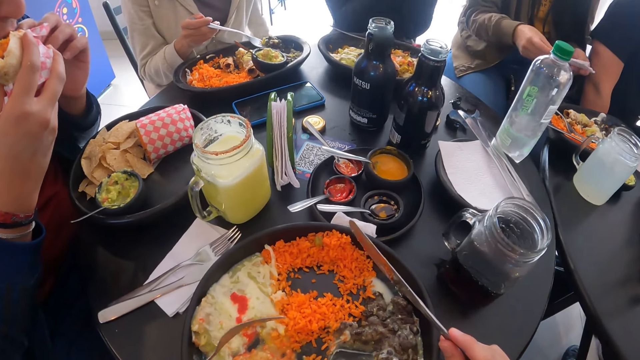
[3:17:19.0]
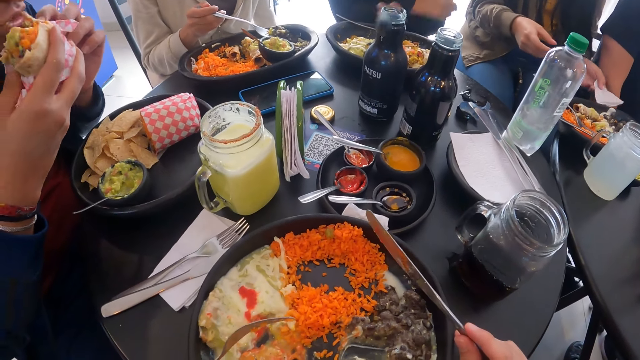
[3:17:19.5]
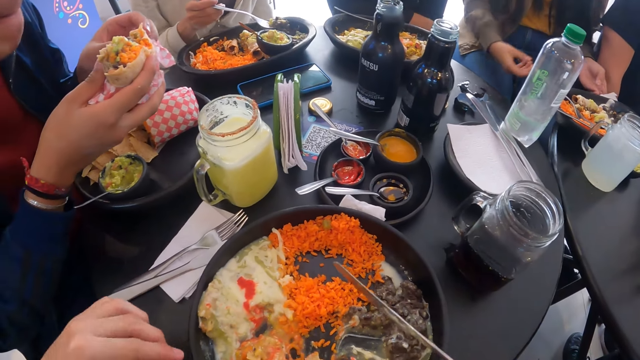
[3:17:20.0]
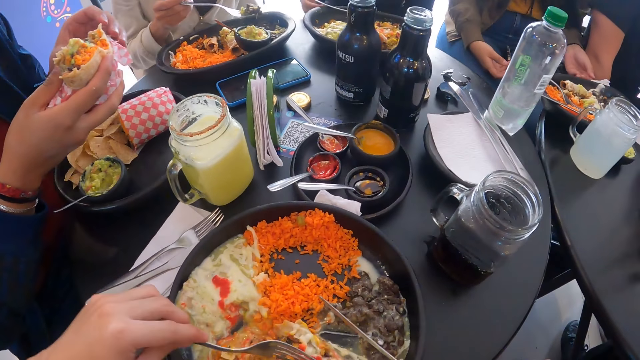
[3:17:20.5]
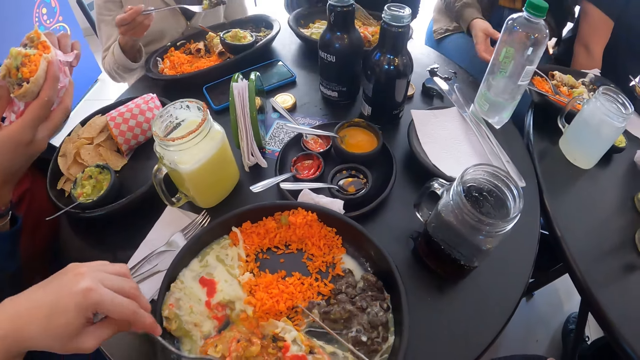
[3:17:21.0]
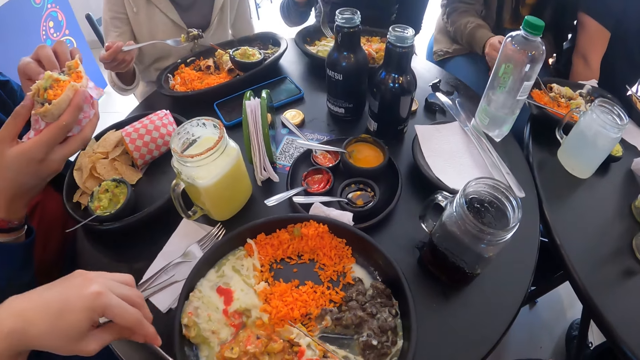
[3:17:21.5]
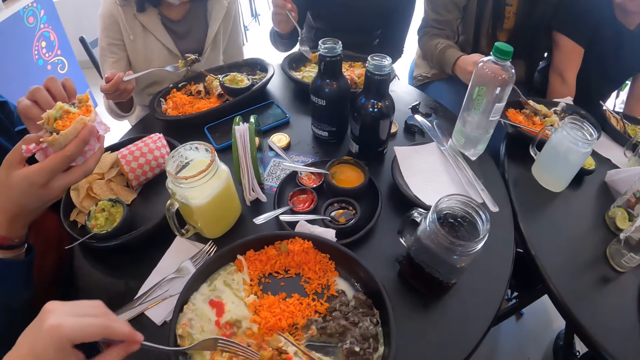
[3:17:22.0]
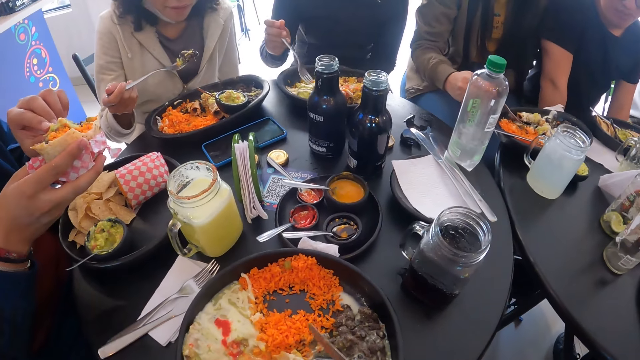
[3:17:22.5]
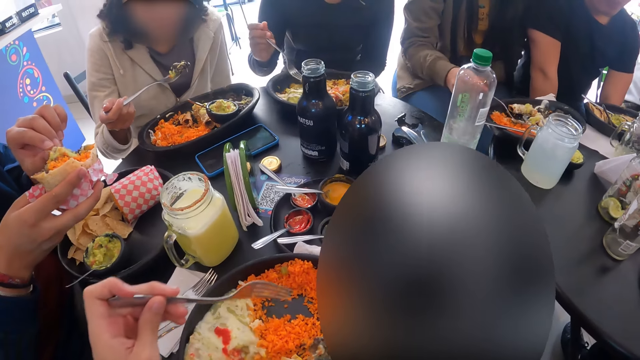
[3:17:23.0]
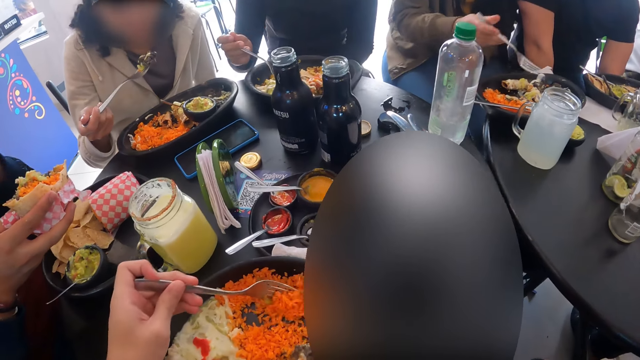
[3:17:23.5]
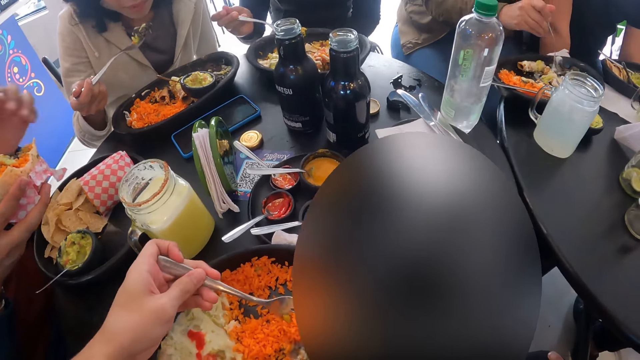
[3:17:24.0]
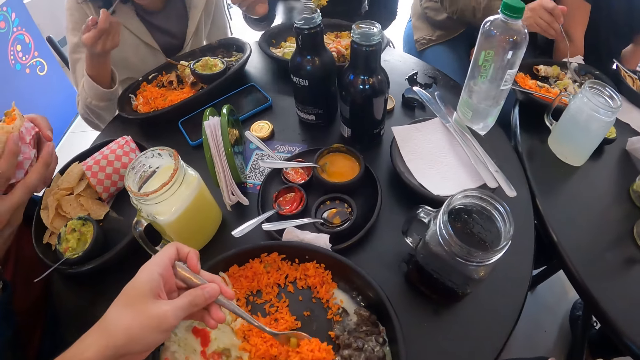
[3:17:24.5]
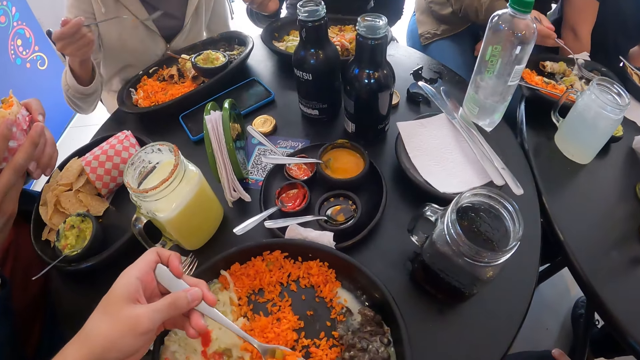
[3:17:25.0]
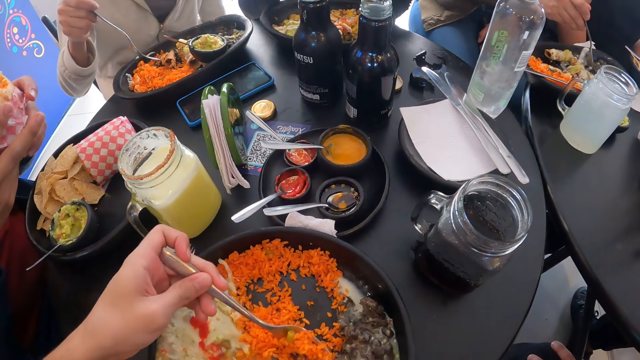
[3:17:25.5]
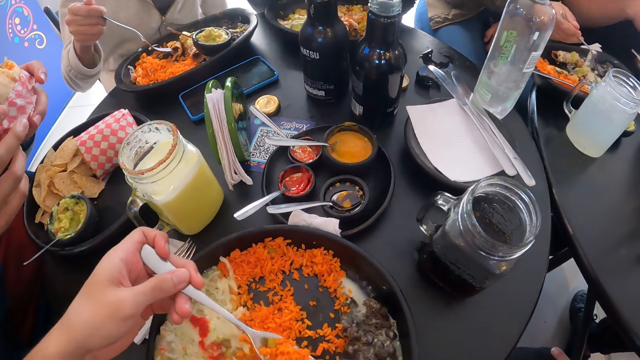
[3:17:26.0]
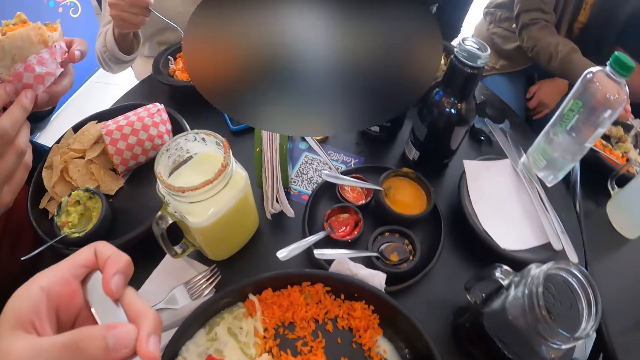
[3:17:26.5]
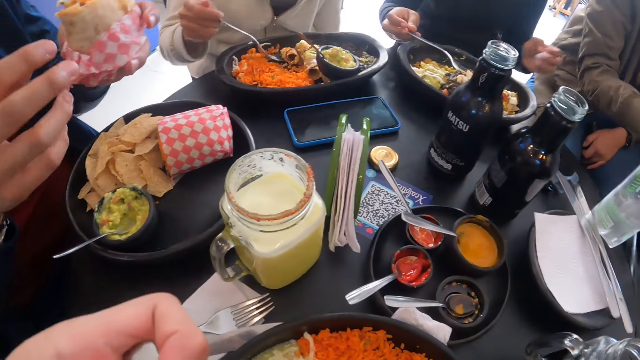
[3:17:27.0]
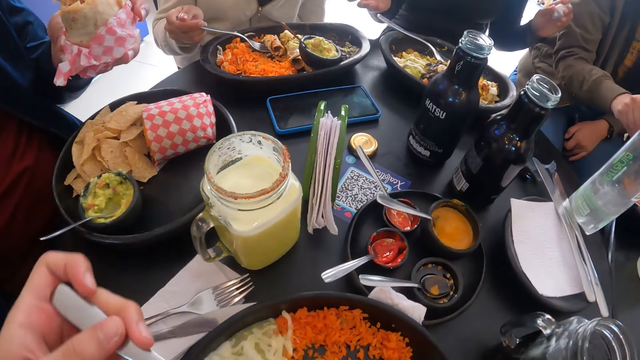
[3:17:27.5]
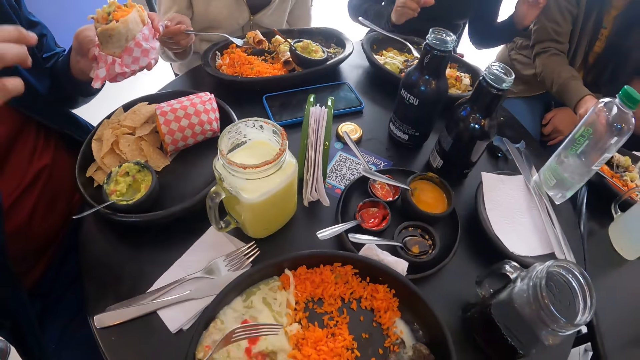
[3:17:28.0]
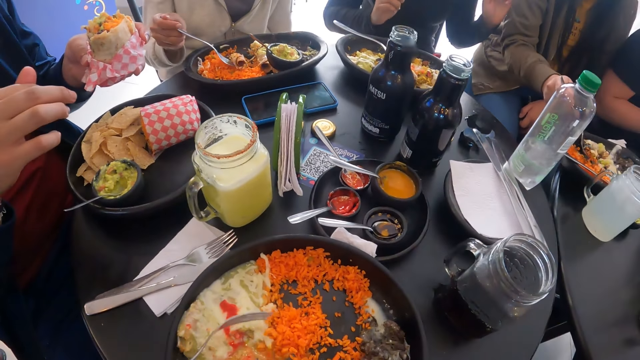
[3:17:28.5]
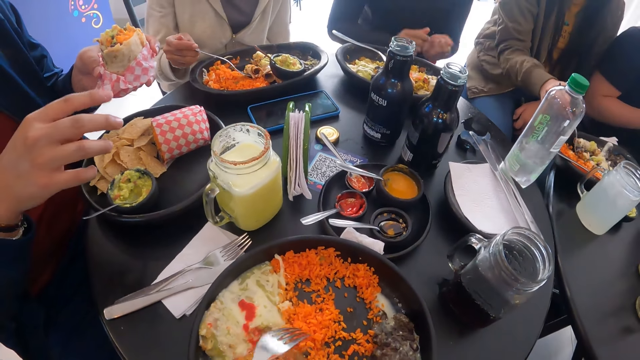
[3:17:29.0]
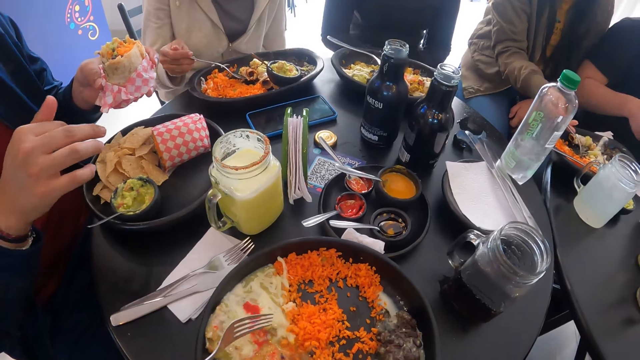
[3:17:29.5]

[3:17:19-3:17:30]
A woman wipes both hands on the paper towel. The first woman places the paper towel on the table with her left hand. The camera wearer moves the fork on the plate with the fork in his left hand. A man peels the paper on the sandwich wrap with his left hand. Another woman picks up the fork on the plate with her right hand. The first woman moves food on the plate with her right hand. The second woman scoops chips on the plate with the fork in her right hand. The man picks a vegetable on the sandwich wrap with his left hand. The camera wearer scoops the rice and beans from the plate with the fork and knife in both hands. A third woman eats the beans with the fork in her right hand. Another man scoops food with a fork. The first man holds the sandwich with both hands. The third woman scoops the bread roll on the plate with the fork in her right hand. The first man peels the paper on the sandwich wrap with his right hand. The camera wearer eats the rice and beans with the fork in his left hand. The first woman scoops the food on the fork on the plate with her right hand.

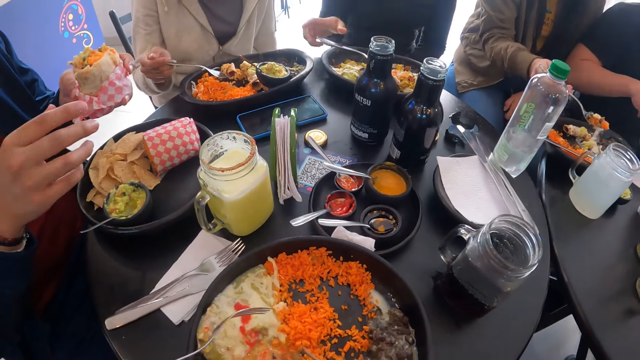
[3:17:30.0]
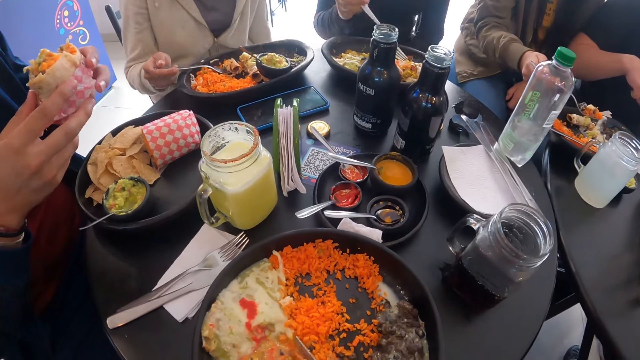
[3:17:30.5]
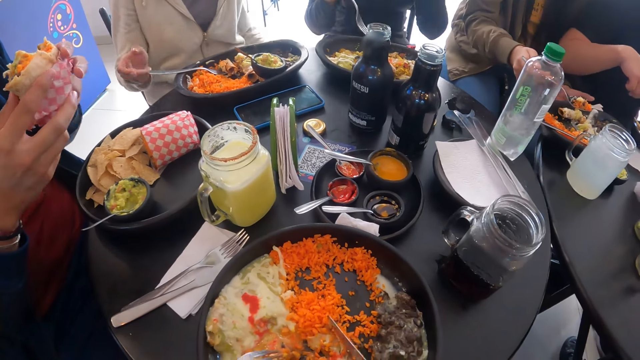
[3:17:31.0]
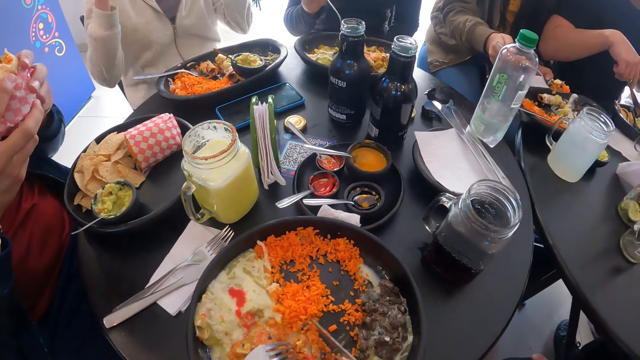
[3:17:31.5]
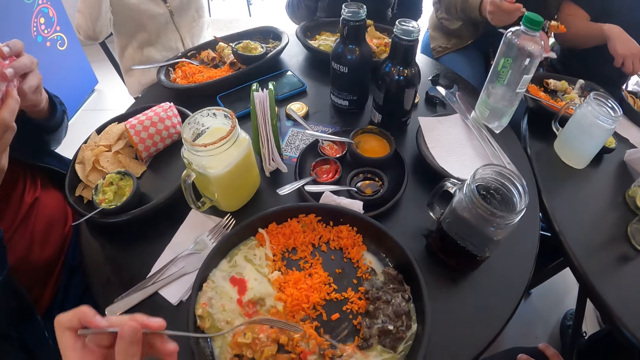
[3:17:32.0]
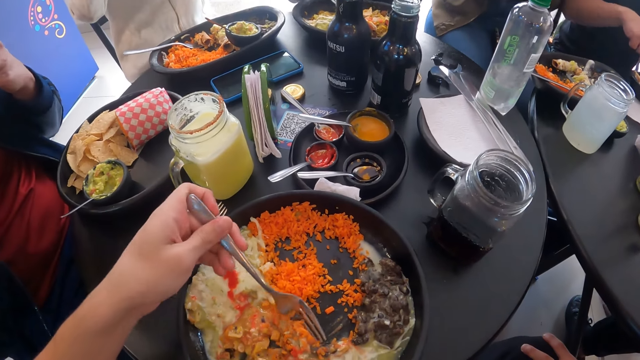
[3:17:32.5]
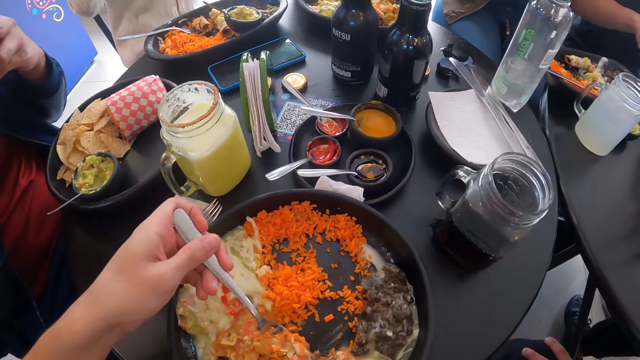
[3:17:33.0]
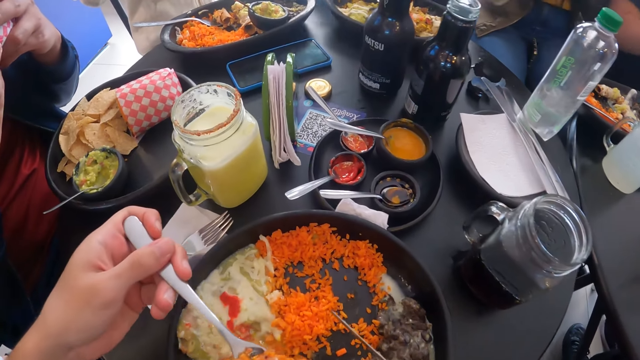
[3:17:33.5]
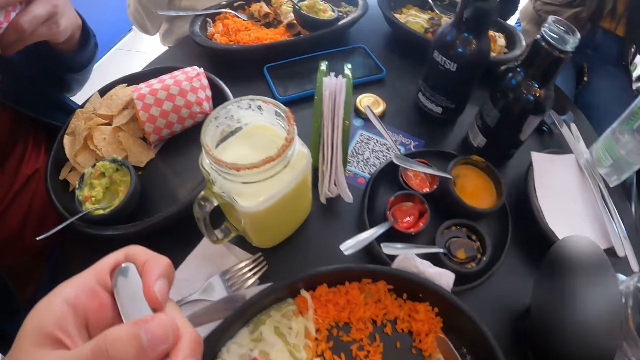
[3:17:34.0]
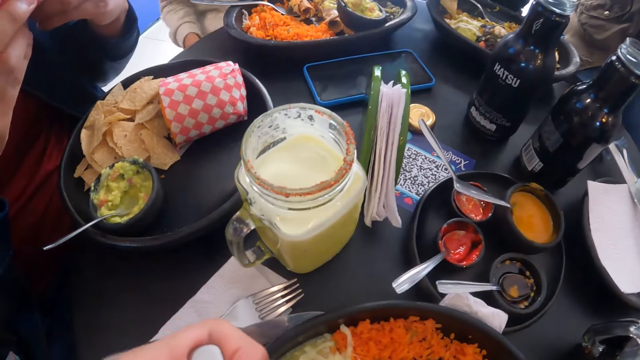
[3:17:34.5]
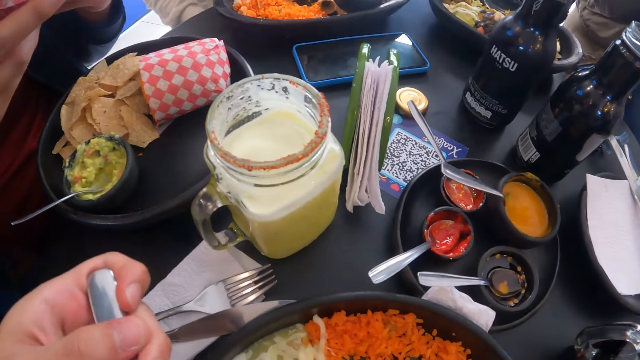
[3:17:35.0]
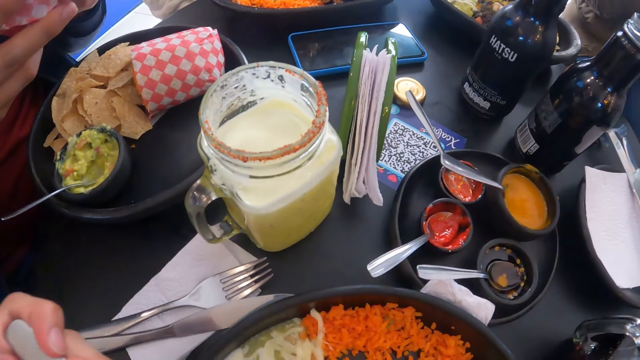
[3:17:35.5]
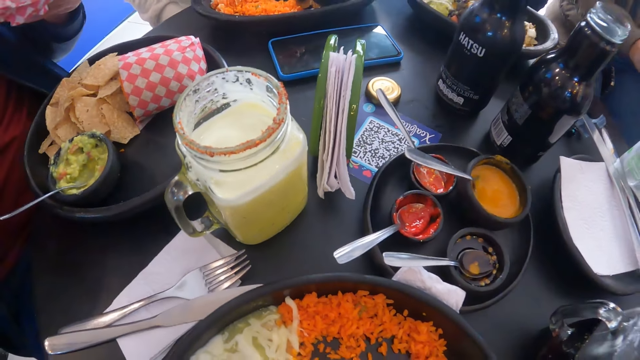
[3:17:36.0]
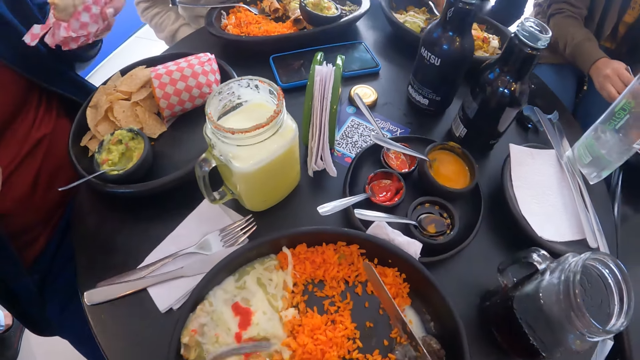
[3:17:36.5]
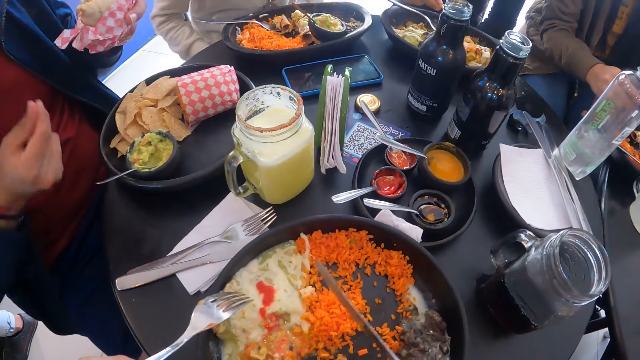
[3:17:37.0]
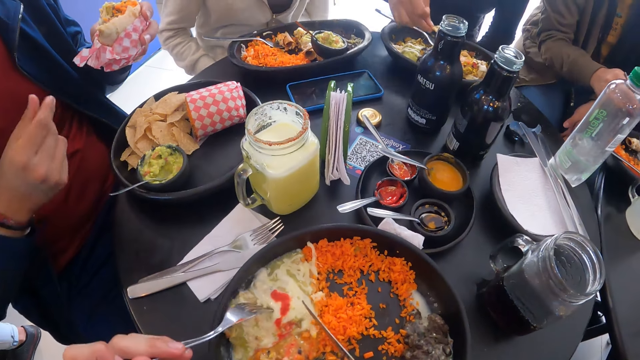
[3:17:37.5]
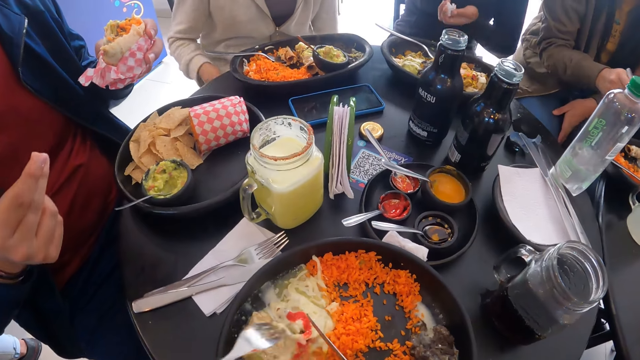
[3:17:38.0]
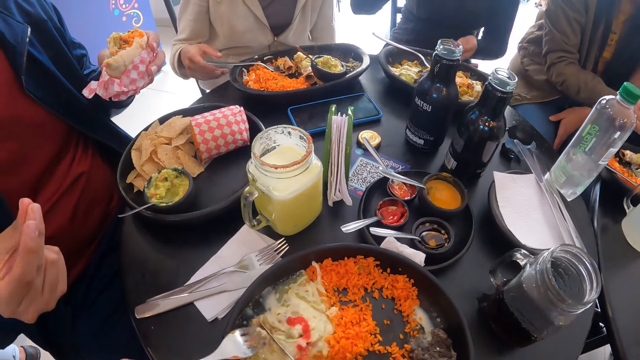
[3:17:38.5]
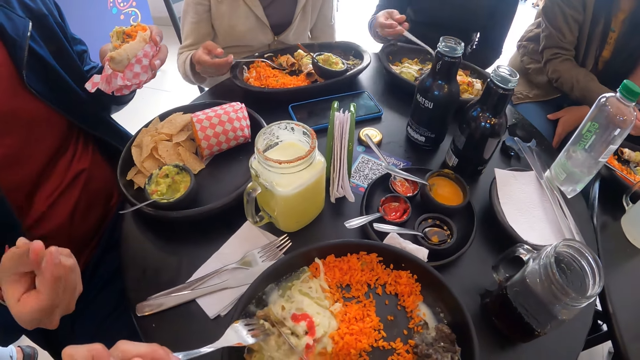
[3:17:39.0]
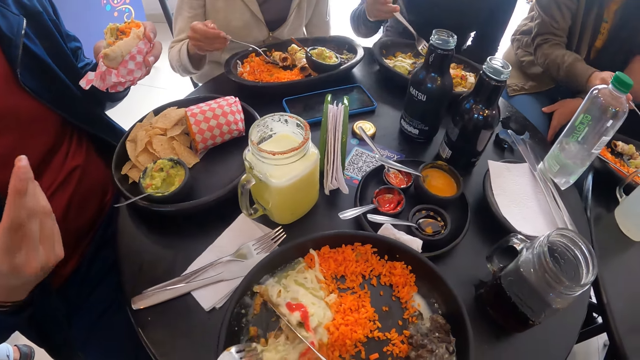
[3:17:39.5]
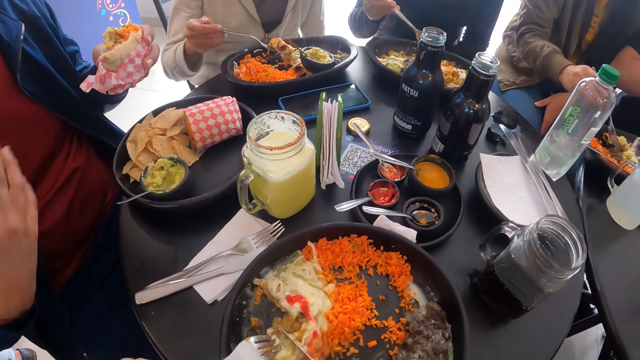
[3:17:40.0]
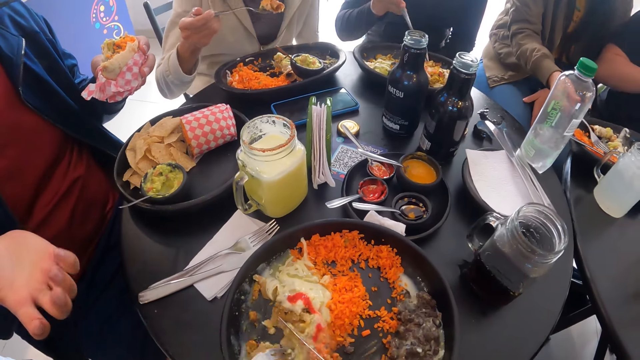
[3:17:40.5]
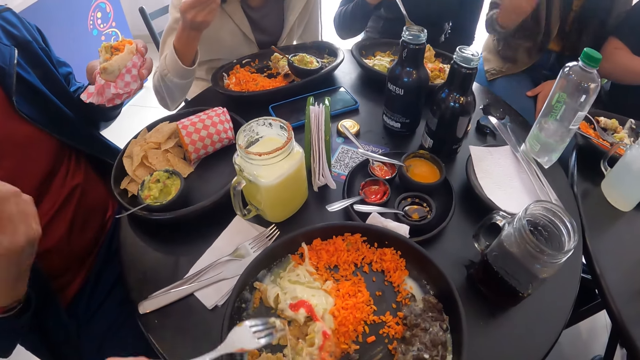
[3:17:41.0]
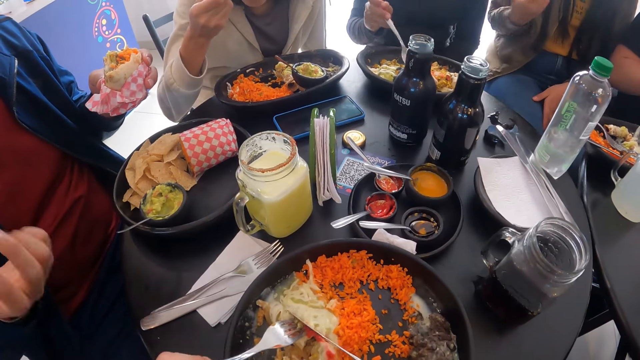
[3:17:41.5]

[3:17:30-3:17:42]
A woman picks up the fork on the plate with her right hand. Another woman places the fork on the plate on the table with her right hand. A man holds the sandwich with both hands. The camera wearer moves the salad and rice from the plate with the fork and knife in both hands. Another man cuts the pastry on the table with his right hand. The first woman moves chips on the plate with the fork in her right hand. The camera wearer scoops the salad and rice from the plate with the fork and knife in both hands. The first man eats the sandwich with both hands. The camera wearer eats the salad and rice with the fork in his left hand. The first woman dips a chip in the sauce in the plate with her right hand. A third woman moves food on the plate with the fork in her right hand. The camera wearer moves the salad on the plate on the table with the fork in his left hand. The second woman picks up the fork on the plate with the bread roll on it with her right hand. The camera wearer cuts the salad with the fork and knife in both hands. The first woman picks up the fork on the plate with her right hand. The third woman places the fork on the plate with her right hand. The first woman scoops chips on the plate with the fork in her right hand. The second woman eats the bread roll on the fork with her right hand.
